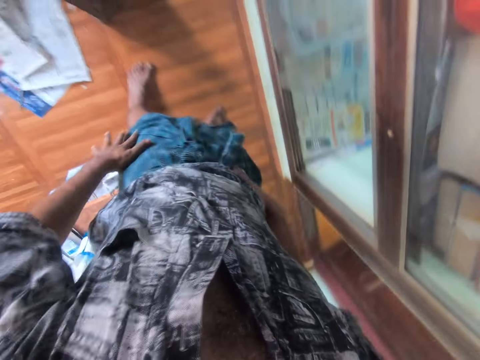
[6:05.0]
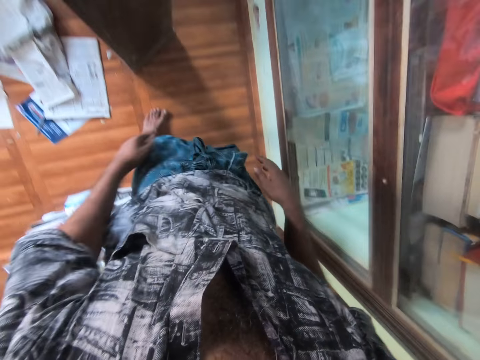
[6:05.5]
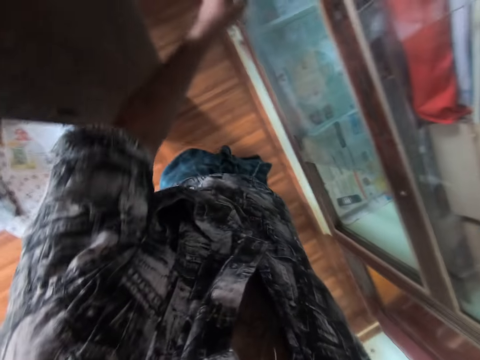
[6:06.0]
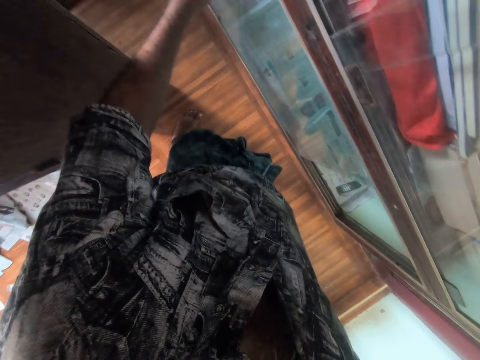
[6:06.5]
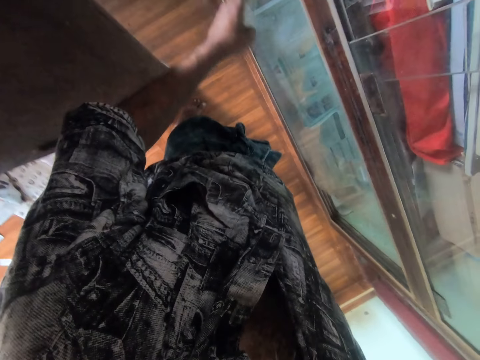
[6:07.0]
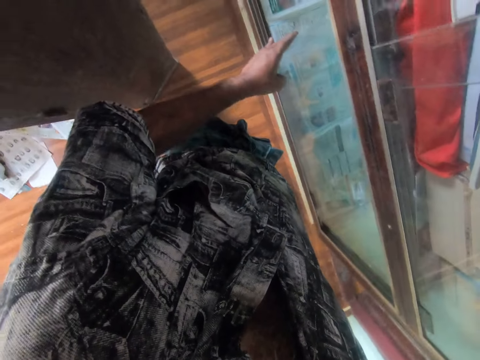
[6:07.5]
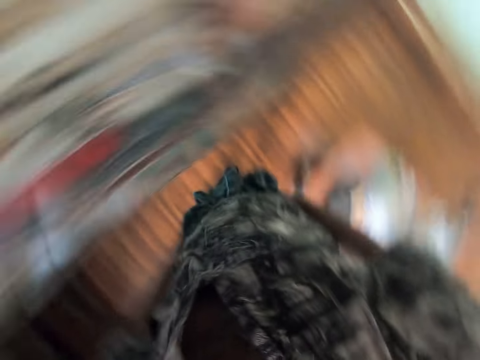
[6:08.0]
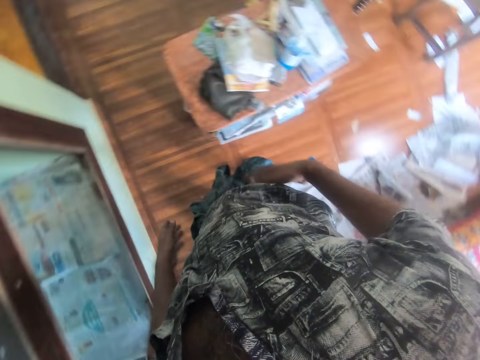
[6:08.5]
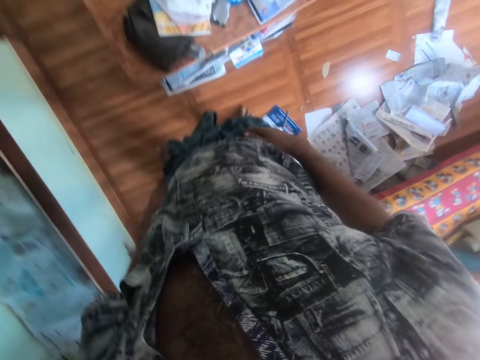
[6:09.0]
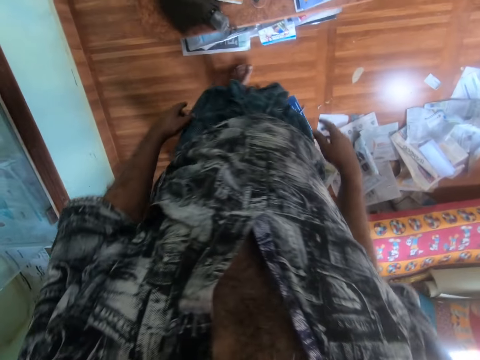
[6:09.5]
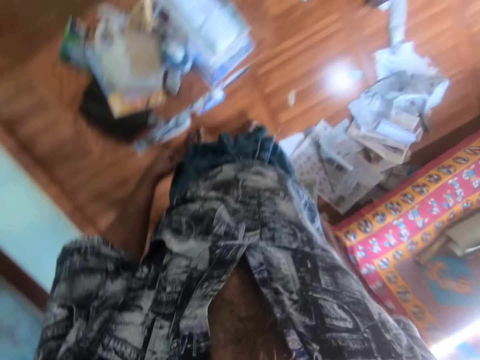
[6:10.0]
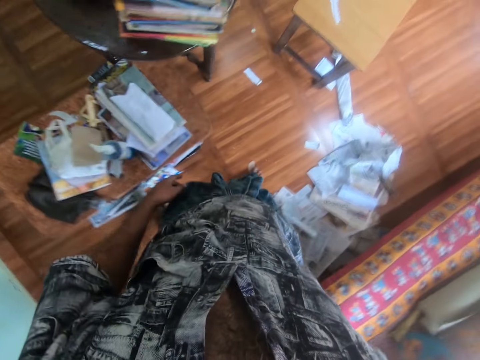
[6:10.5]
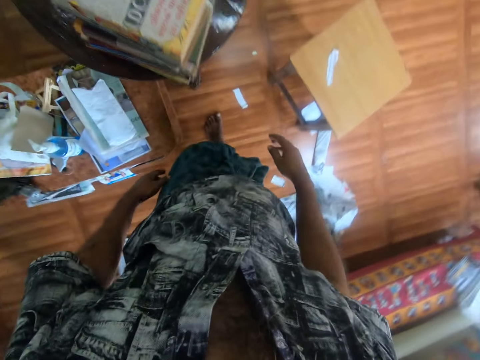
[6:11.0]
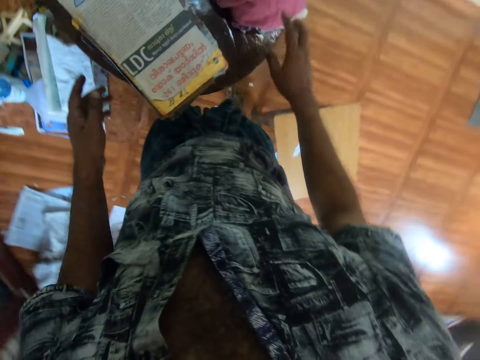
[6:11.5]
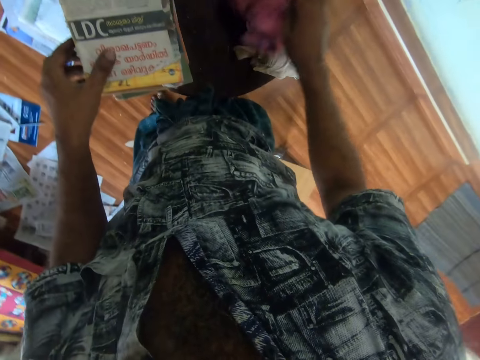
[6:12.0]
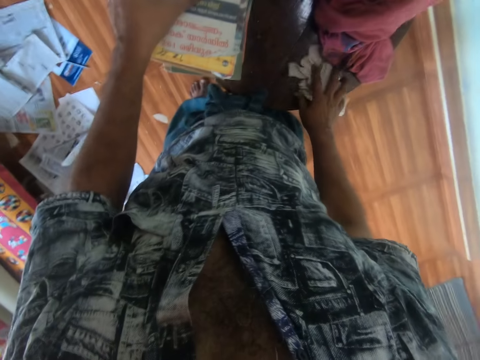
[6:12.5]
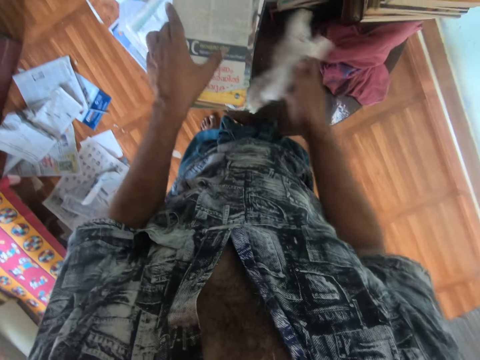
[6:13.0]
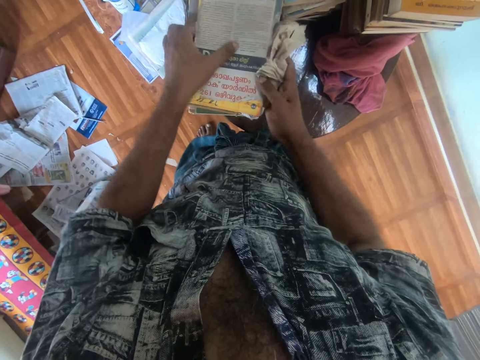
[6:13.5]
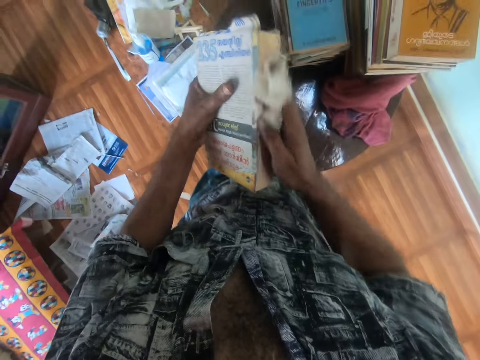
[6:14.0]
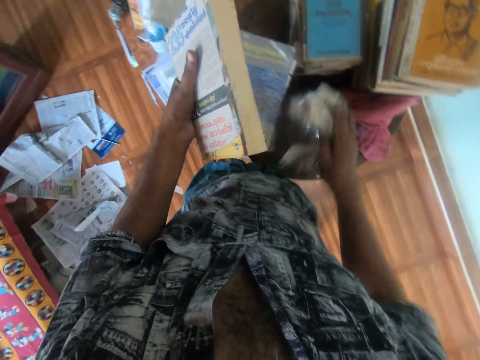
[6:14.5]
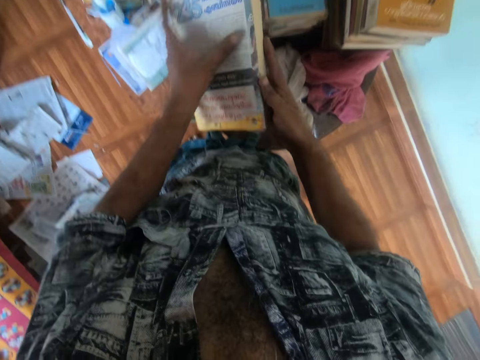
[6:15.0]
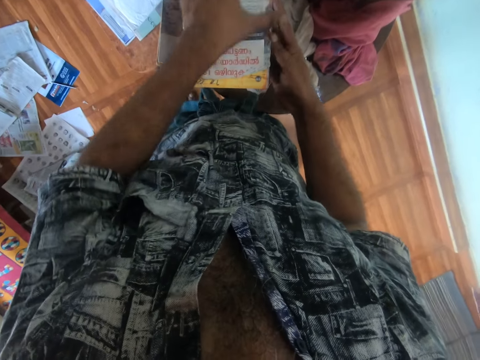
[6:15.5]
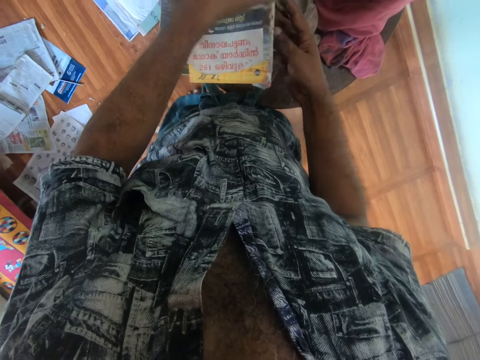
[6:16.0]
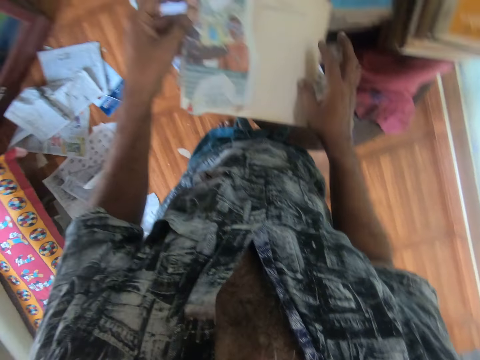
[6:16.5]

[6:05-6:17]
The camera wearer slides the glass in the shelf with his left hand. He moves a rag on a table with his right hand. He holds a book on the table with his left hand. He picks up a handkerchief on the table with his right hand. He holds the book with both hands. He cleans the book in his left hand with the handkerchief in his right hand. He drops the handkerchief on the table with his right hand. He holds the book with both hands. He opens the book with both hands.

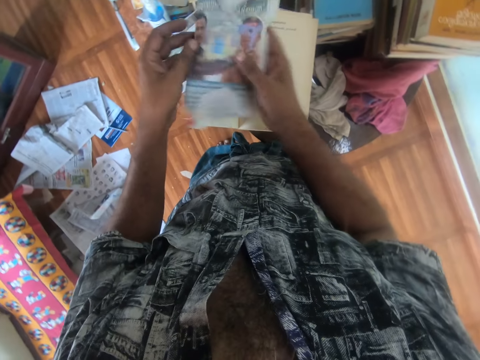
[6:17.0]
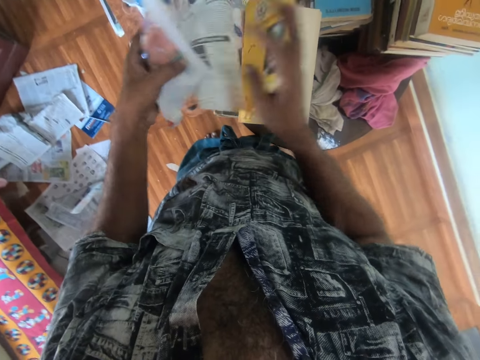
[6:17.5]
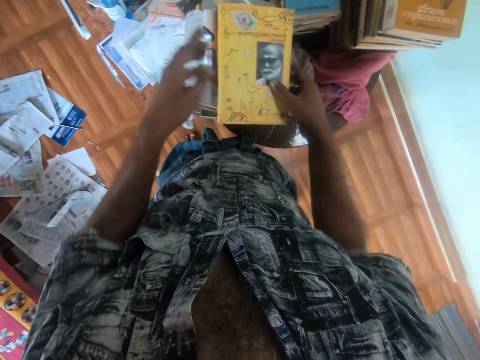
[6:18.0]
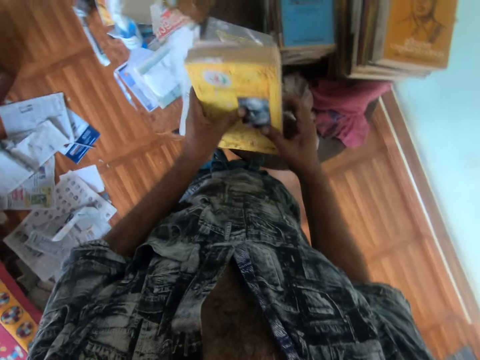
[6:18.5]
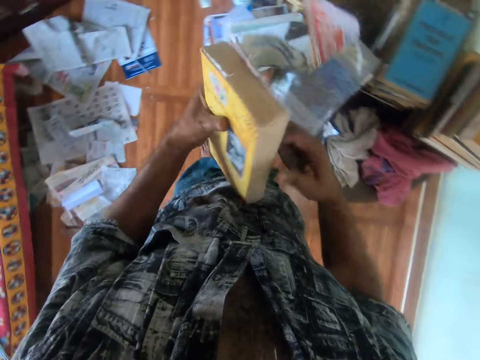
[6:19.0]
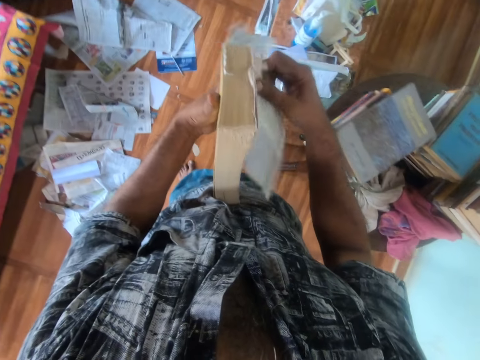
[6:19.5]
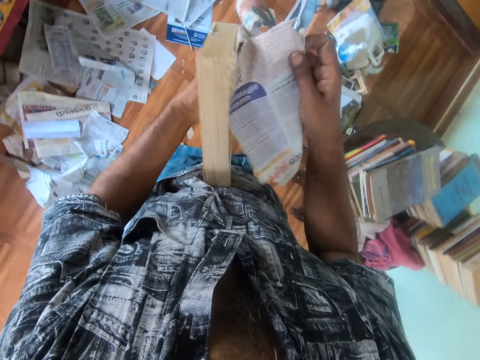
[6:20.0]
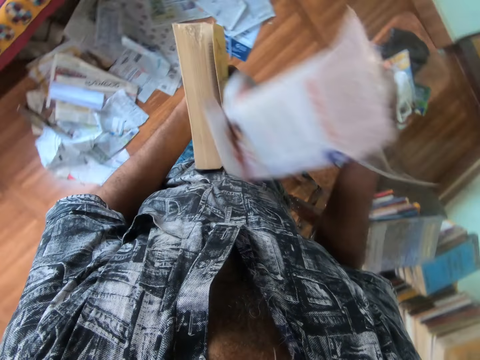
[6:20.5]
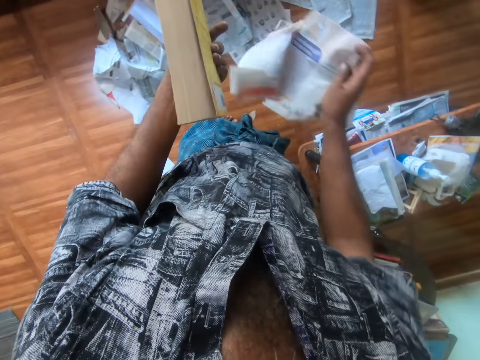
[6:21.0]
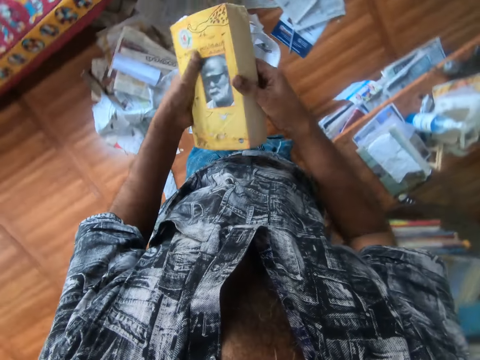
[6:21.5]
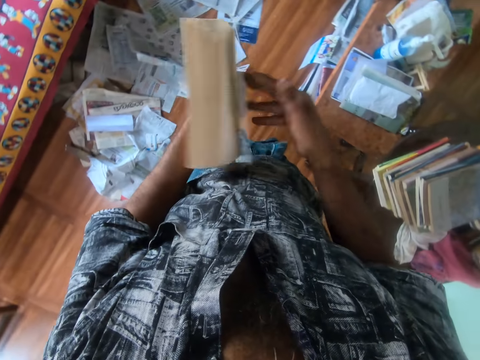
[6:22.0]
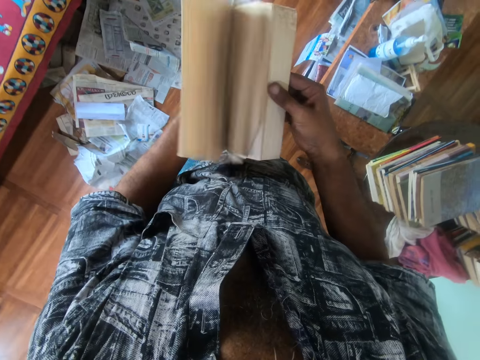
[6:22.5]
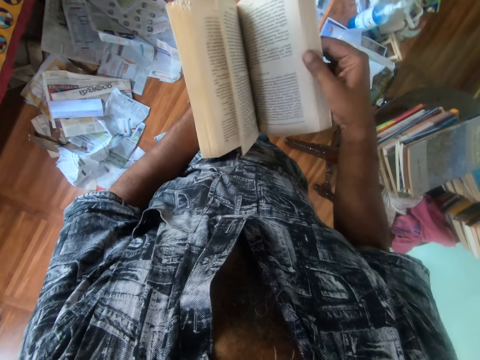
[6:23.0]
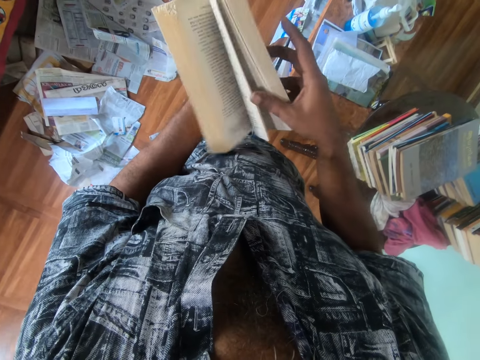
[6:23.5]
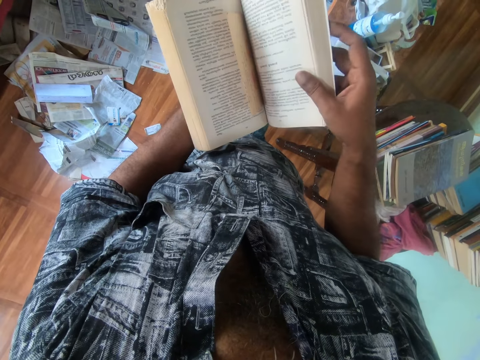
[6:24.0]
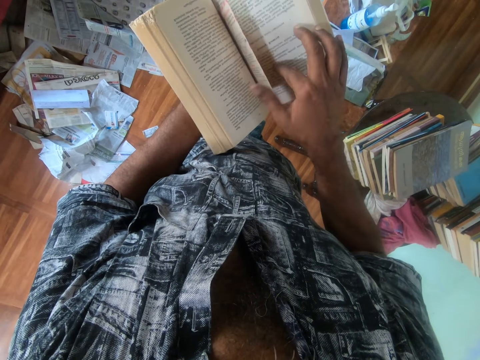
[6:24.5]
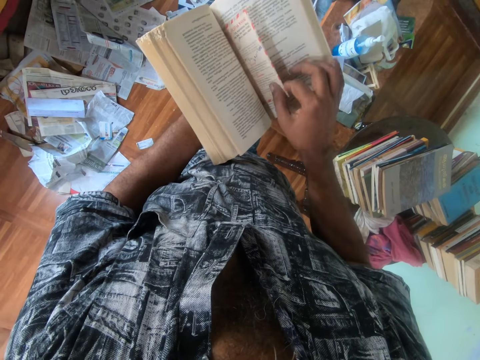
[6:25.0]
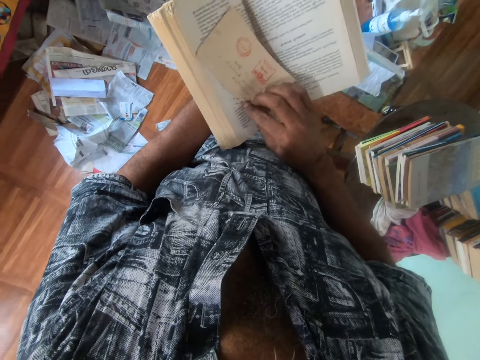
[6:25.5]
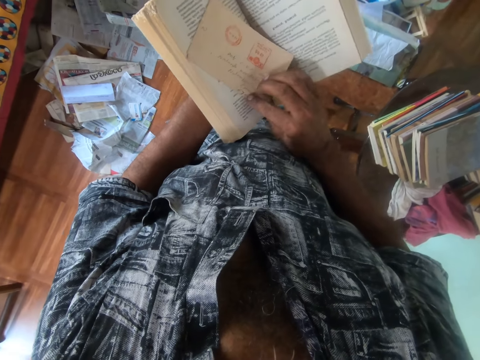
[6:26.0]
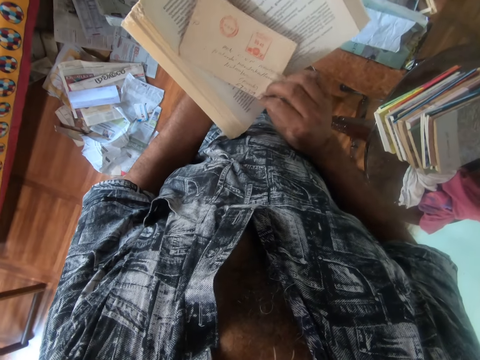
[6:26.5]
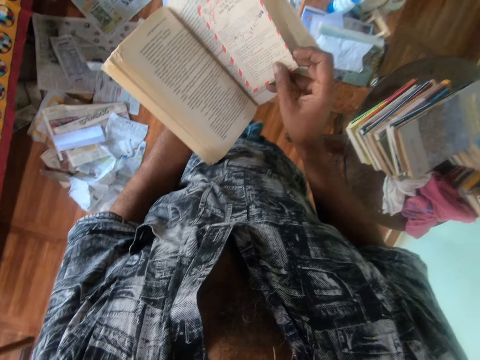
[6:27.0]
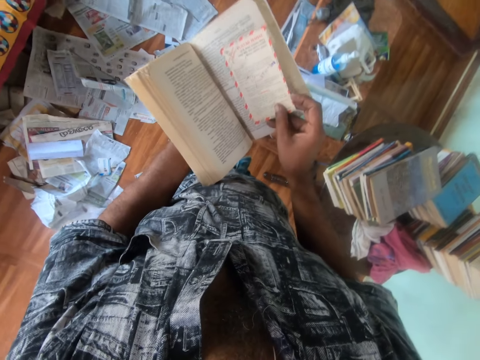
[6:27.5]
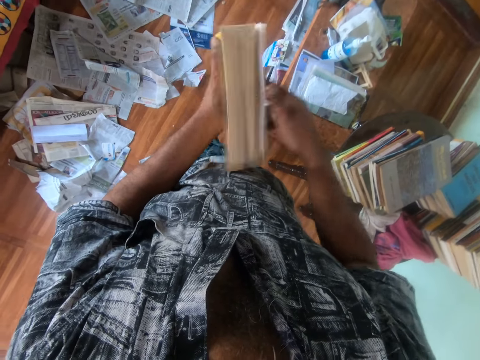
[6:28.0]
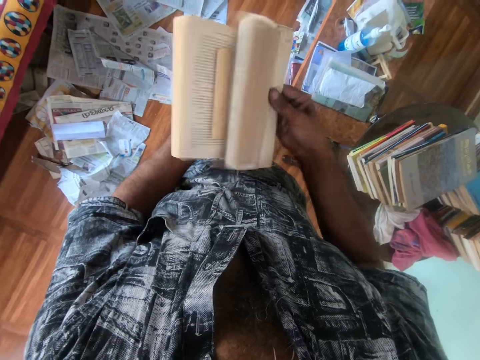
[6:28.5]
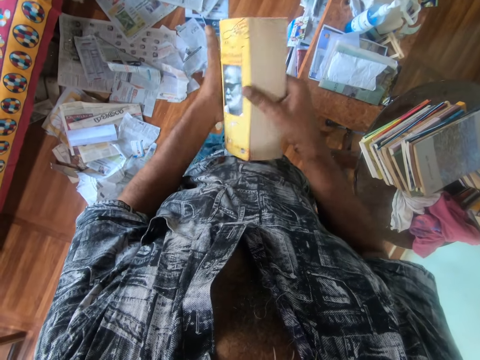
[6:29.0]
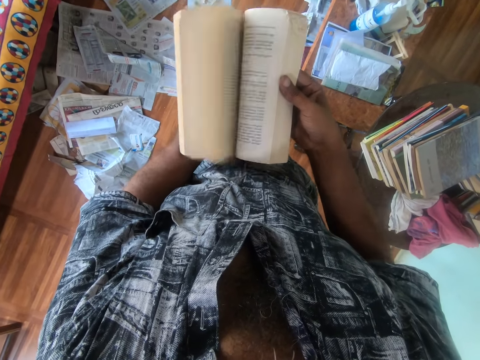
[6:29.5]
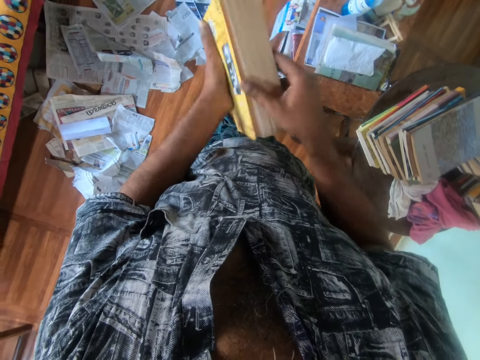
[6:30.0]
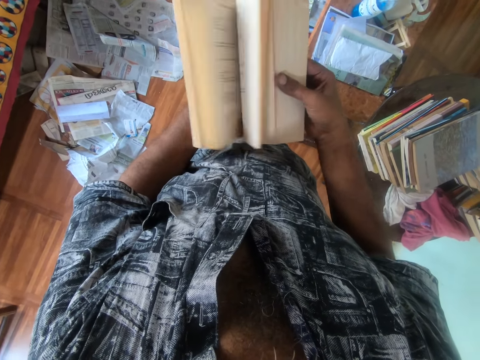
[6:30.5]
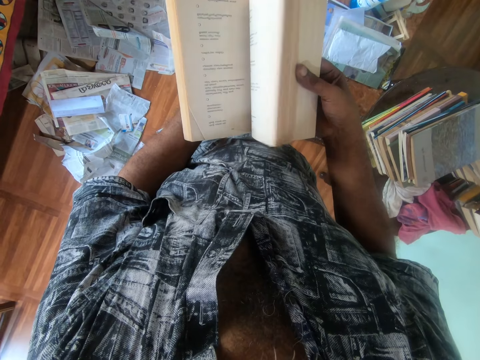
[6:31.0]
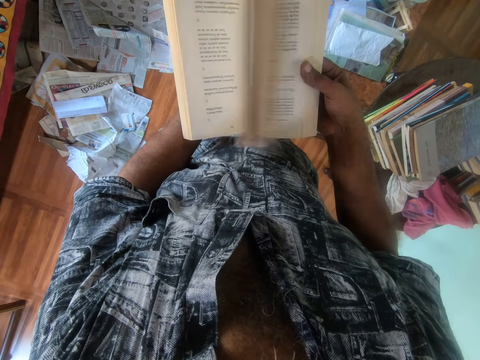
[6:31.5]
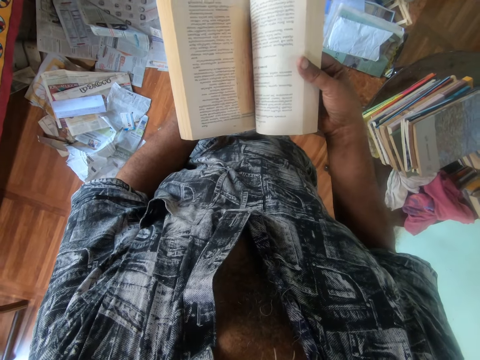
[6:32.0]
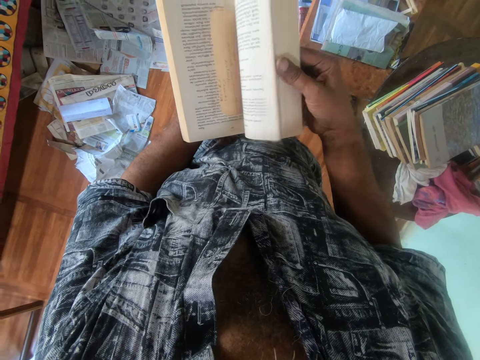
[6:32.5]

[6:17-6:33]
The camera wearer removes a wrapper from the book with both hands. He lifts the book on the table with both hands. He removes the wrapper from the book with his right hand. He drops the wrapper on the floor with his right hand. He flips the book in his left hand with his right hand. He opens the book. He checks a note in the book in his left hand with his right hand. He closes the book in his left hand with his right hand. He flips the book in his left hand with his right hand.
